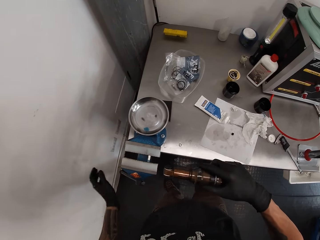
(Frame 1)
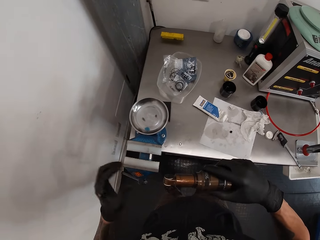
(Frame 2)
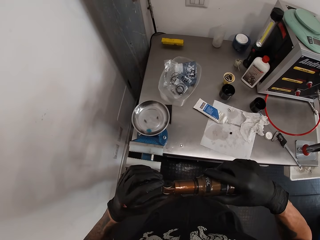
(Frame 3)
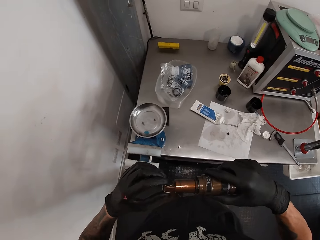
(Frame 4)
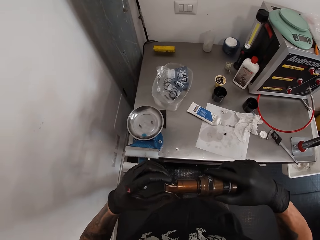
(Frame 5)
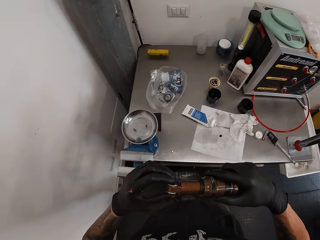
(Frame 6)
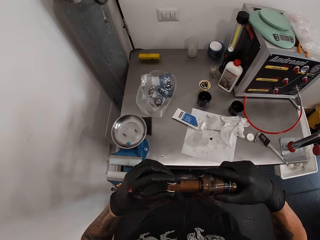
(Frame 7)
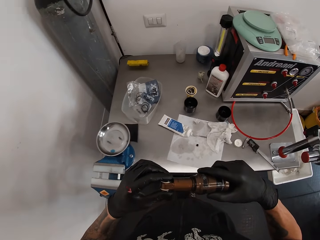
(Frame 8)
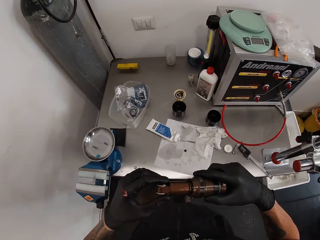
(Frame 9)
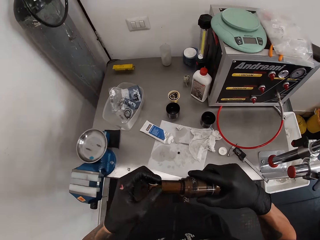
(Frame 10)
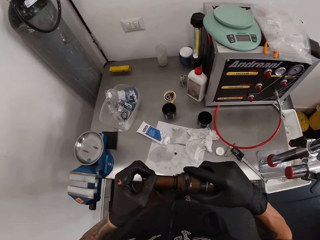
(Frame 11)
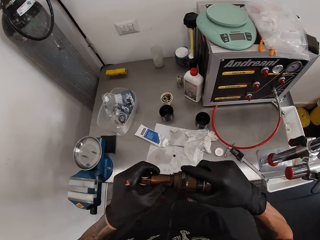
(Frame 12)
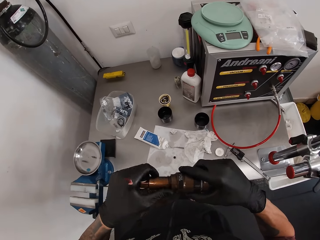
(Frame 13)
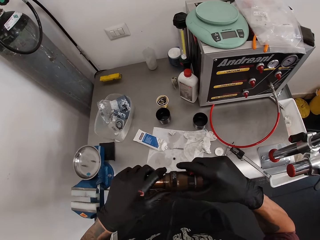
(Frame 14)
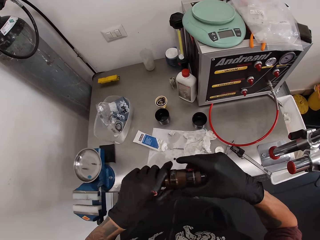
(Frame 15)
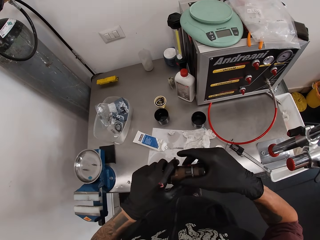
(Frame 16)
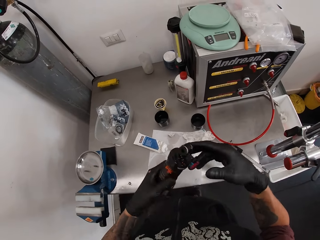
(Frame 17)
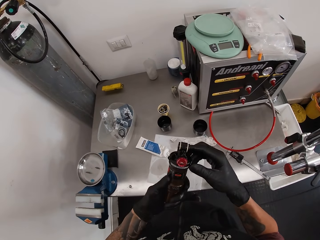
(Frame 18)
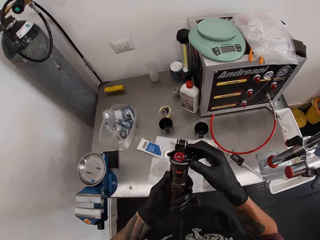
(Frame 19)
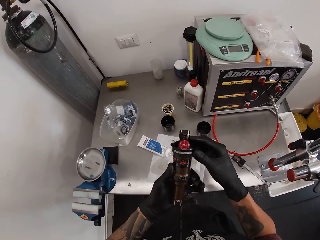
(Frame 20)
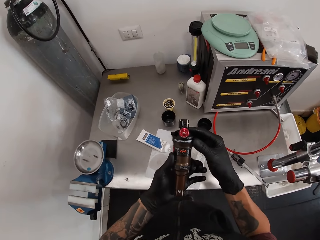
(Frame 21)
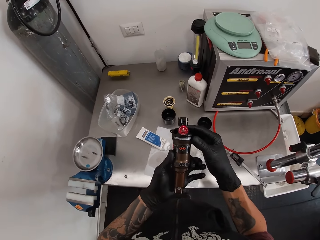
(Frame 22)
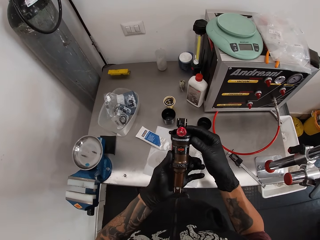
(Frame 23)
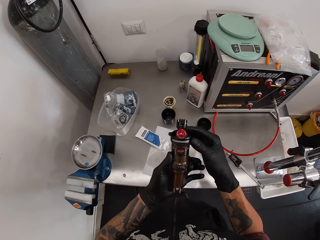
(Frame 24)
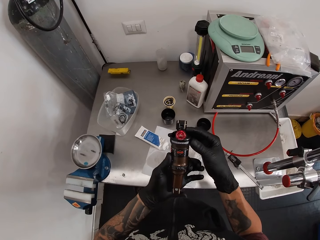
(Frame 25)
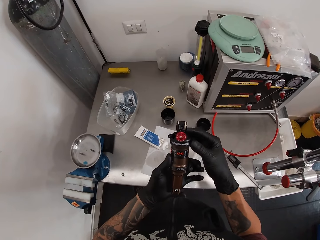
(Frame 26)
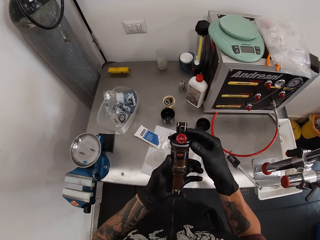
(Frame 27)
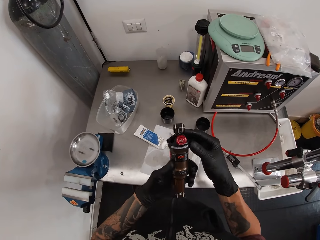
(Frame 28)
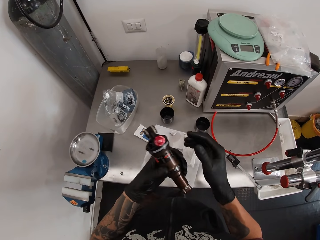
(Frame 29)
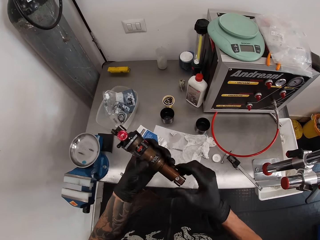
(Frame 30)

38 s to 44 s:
The camera wearer removes the fox float in his right hand from the bench vice. He checks the fox float with both hands. He turns the cordless ratchet.

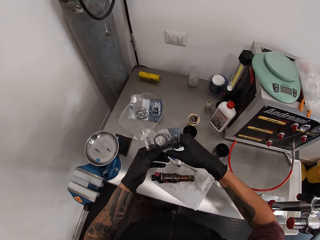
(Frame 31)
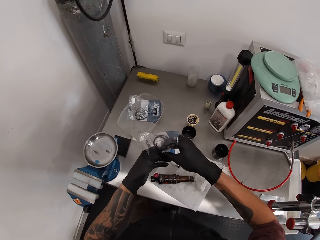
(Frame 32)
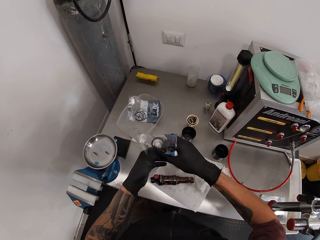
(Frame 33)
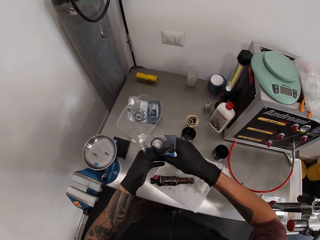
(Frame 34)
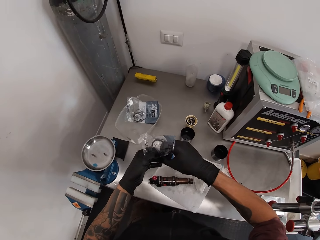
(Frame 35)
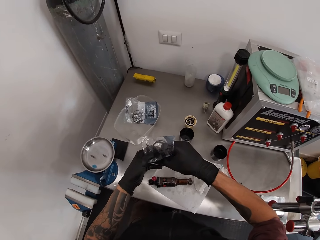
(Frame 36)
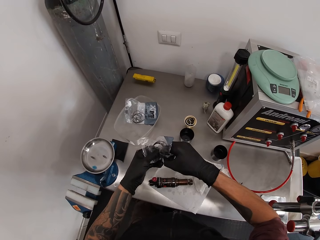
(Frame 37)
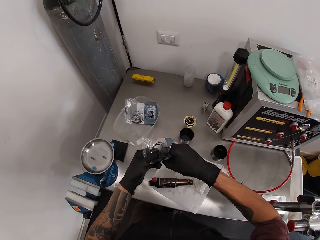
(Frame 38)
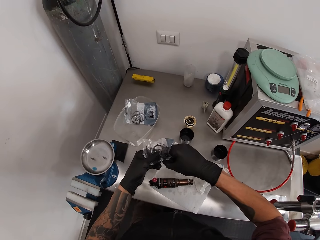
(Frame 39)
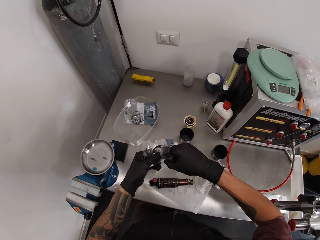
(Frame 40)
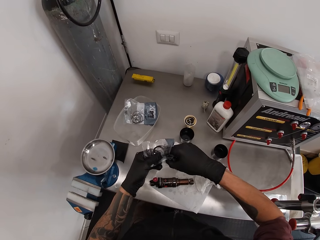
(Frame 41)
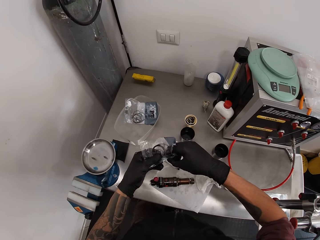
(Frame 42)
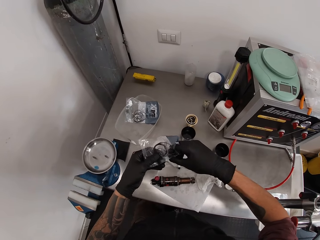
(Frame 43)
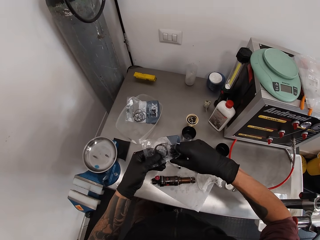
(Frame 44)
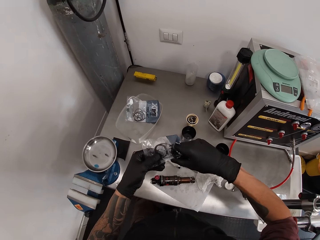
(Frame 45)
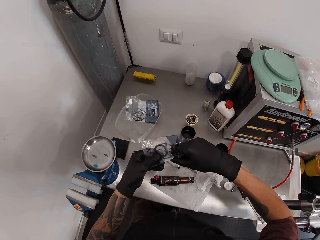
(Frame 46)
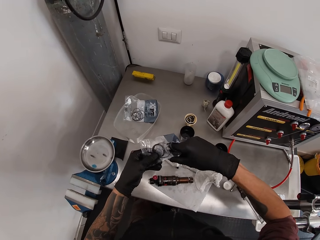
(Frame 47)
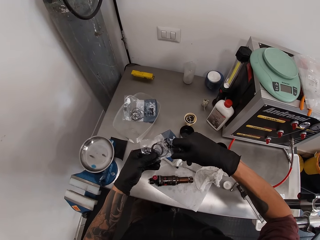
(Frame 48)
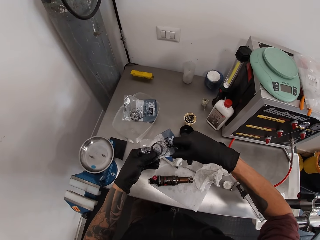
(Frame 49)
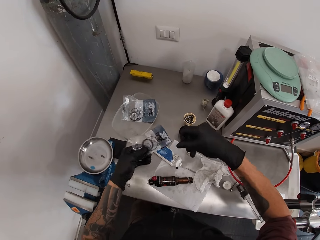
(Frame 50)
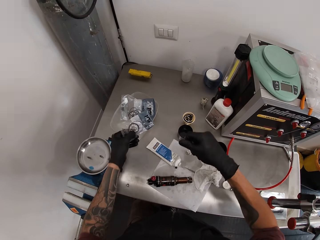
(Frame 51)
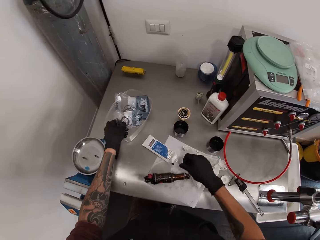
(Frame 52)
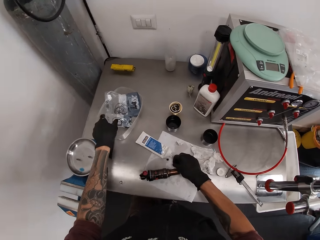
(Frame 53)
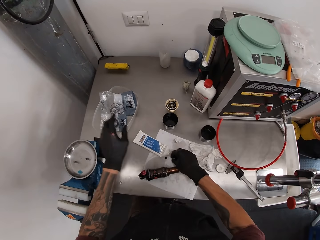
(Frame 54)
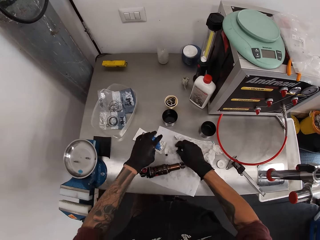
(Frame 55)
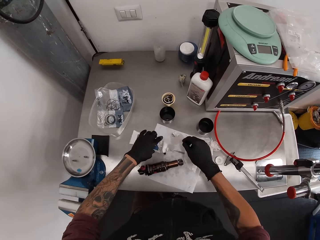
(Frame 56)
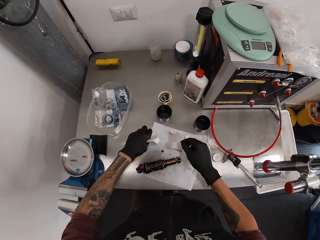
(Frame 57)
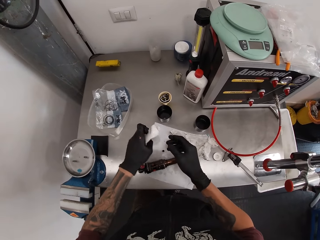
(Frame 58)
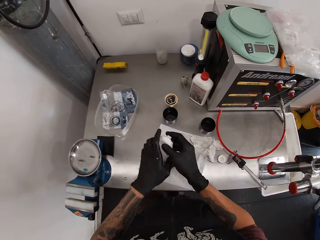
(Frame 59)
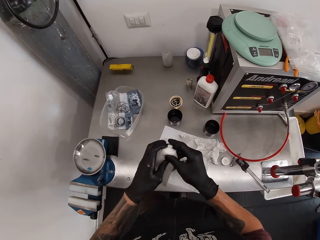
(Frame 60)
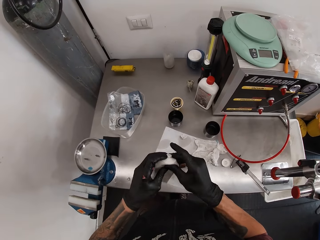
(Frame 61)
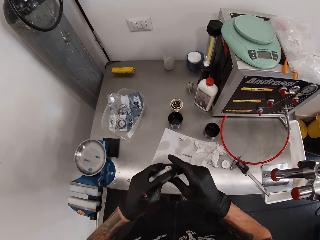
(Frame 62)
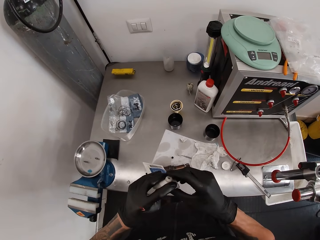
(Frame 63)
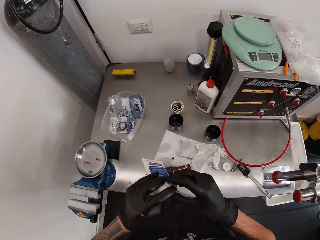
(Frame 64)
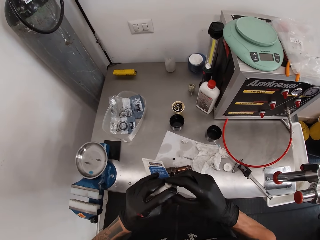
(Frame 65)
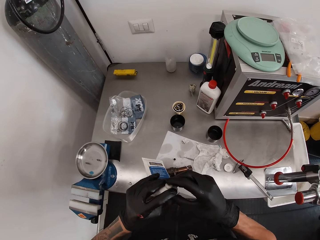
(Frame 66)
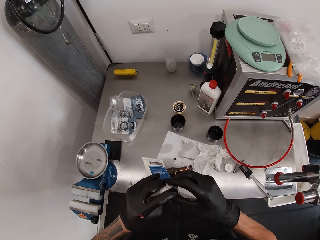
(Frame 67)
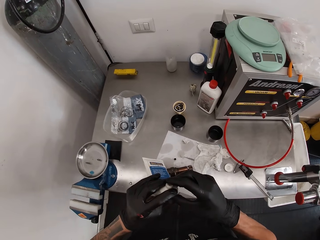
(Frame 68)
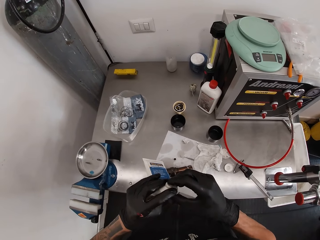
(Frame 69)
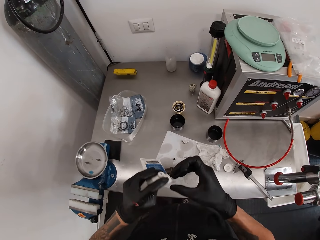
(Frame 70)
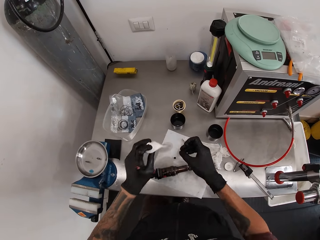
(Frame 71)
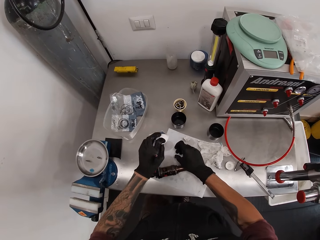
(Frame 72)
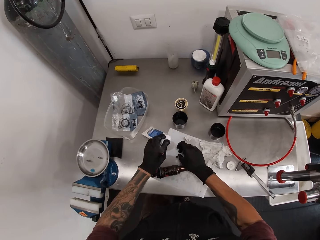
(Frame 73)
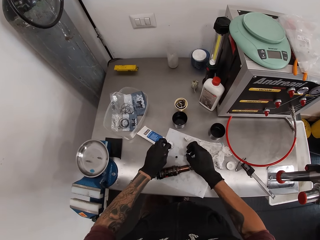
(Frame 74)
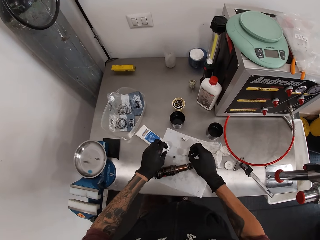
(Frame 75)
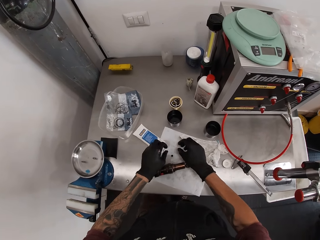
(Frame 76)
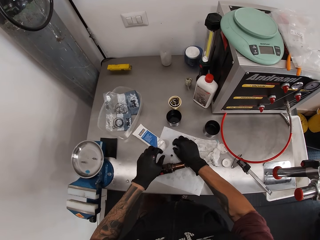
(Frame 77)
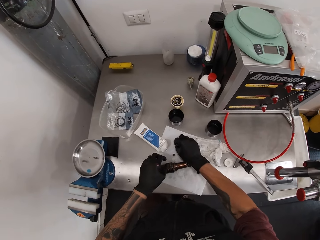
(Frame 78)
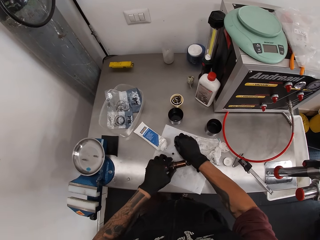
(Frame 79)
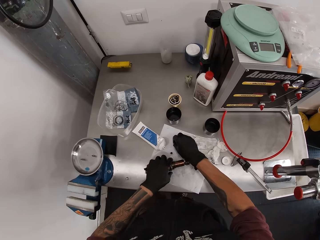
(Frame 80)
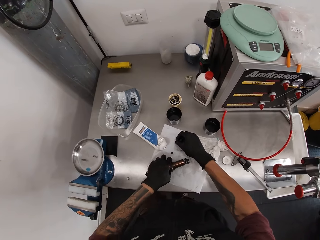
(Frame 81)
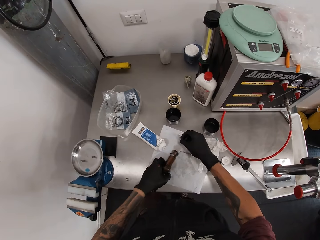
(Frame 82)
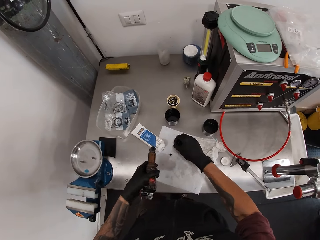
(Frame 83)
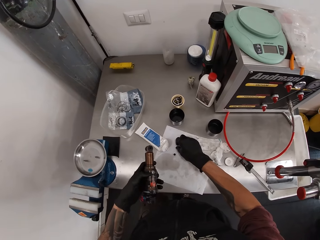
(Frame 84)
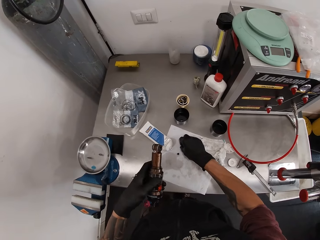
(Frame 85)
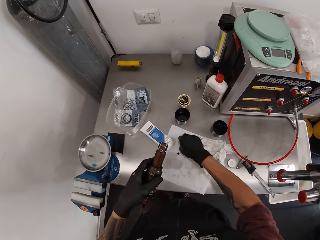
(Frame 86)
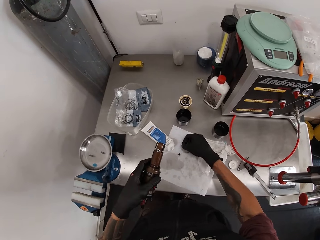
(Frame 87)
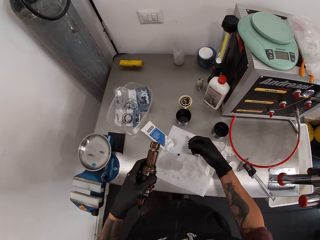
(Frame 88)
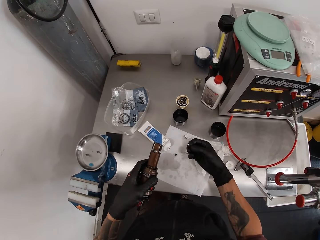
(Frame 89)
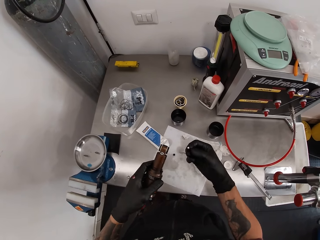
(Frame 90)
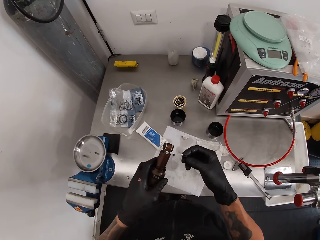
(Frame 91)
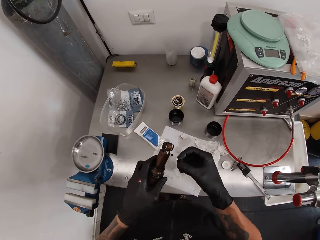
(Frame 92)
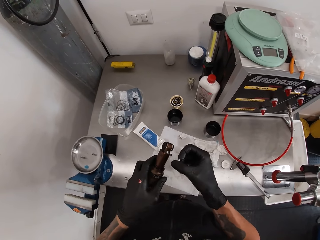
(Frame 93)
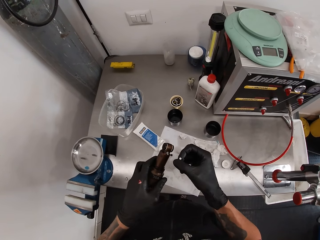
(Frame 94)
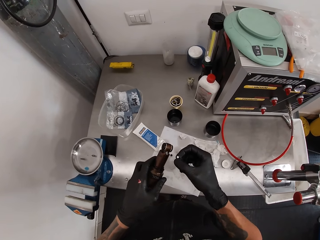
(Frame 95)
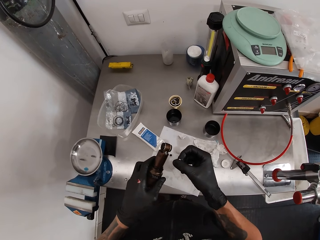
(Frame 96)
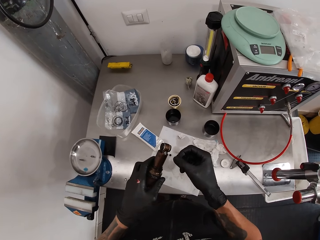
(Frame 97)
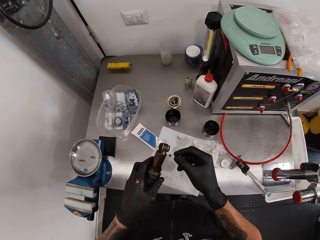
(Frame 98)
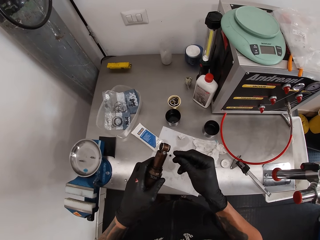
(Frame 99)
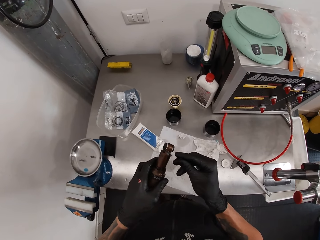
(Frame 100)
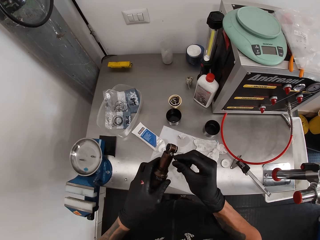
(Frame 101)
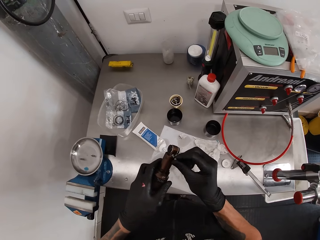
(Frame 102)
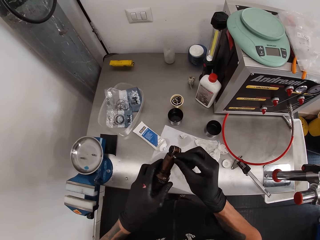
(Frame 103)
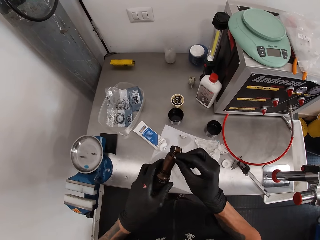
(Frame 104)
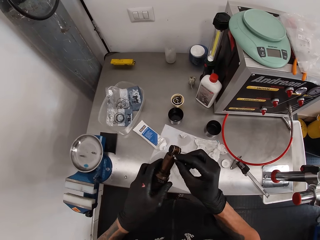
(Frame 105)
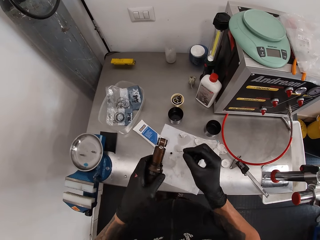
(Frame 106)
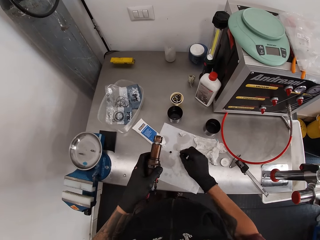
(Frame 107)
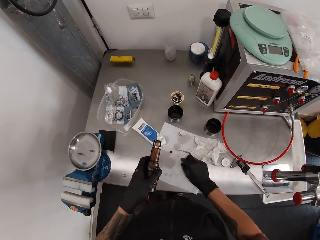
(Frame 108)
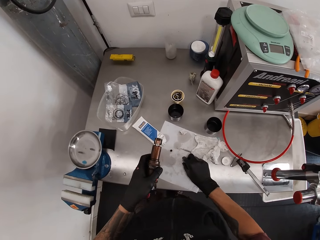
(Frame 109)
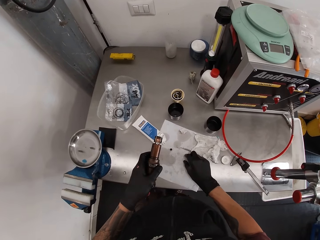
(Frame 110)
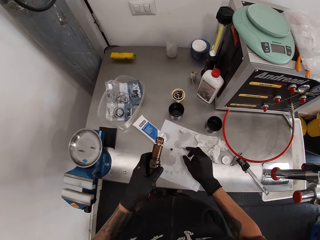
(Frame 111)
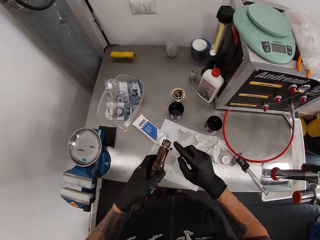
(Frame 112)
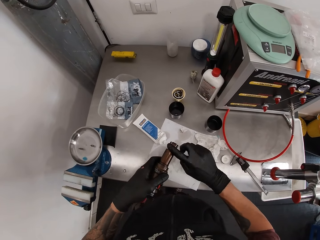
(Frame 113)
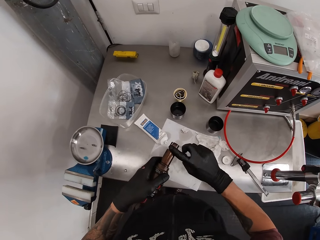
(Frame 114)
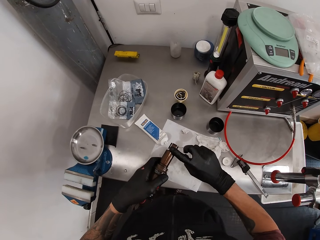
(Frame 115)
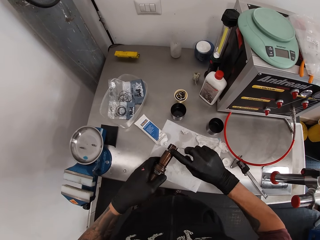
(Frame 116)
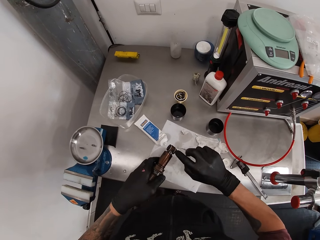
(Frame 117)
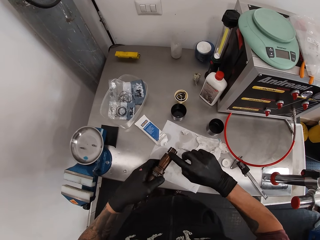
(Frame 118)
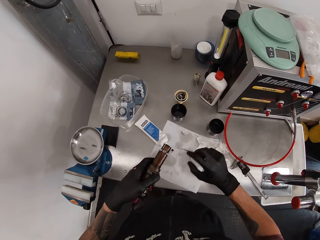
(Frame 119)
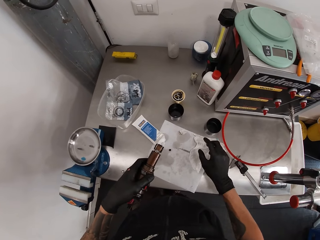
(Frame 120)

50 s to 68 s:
The camera wearer removes a nut from the nylon in his left hand with his right hand. He drops the nylon in his left hand in the container on the workshop table. He drops the nut in his right hand on the paper on the workshop table. He picks up a tube on the workshop table with his left hand. He applies liquid from the tube on his right hand with both hands. He takes the paste. He drops the tube on the workshop table with his left hand. He picks up a ball on the paper with his right hand. He picks up the fox float with his left hand. He rubs his fingers together. He puts the ball in his right hand in a hole on the fox float in his left hand. He drops the ball in his right hand on the paper on the workshop table. He cleans the hole on the fox float with his right hand.
